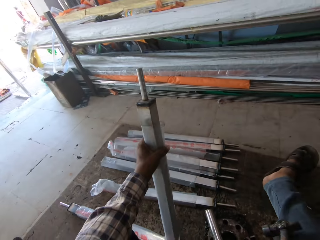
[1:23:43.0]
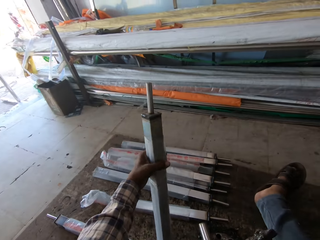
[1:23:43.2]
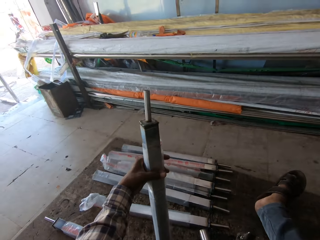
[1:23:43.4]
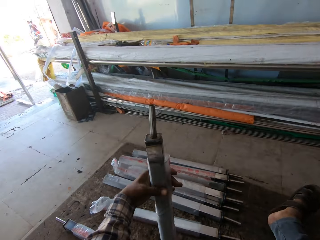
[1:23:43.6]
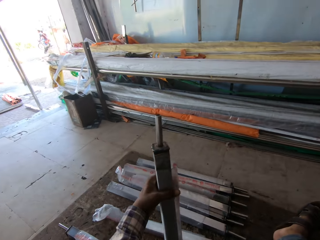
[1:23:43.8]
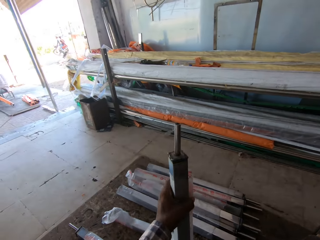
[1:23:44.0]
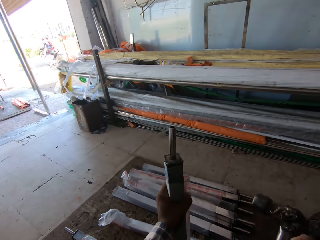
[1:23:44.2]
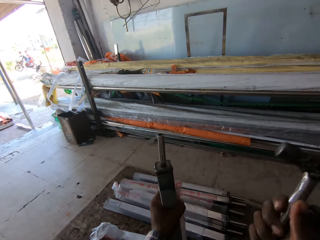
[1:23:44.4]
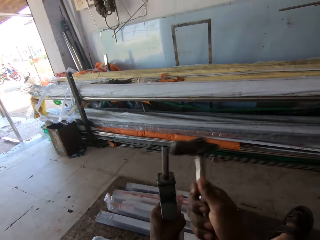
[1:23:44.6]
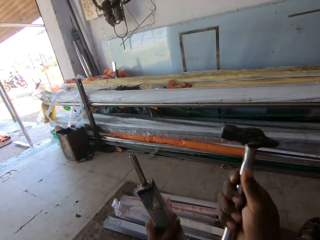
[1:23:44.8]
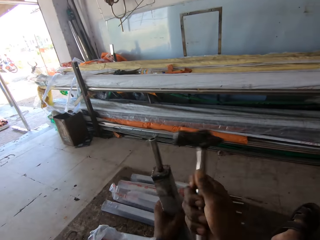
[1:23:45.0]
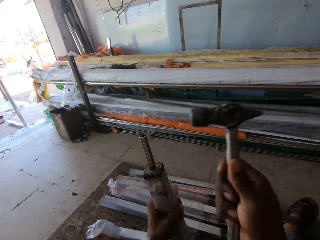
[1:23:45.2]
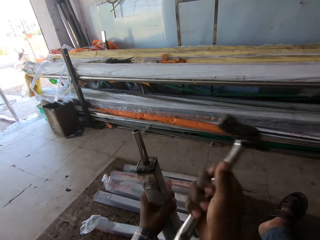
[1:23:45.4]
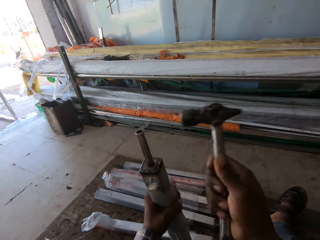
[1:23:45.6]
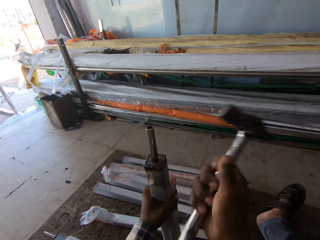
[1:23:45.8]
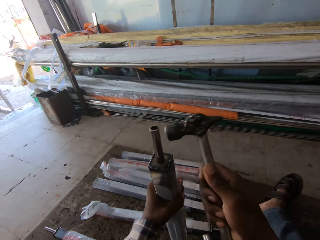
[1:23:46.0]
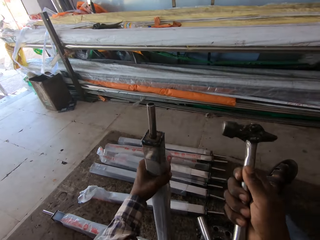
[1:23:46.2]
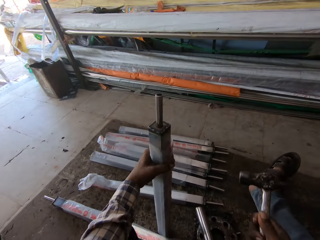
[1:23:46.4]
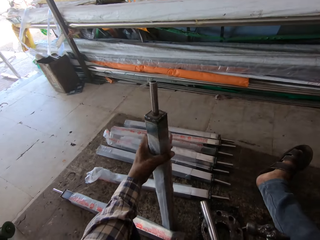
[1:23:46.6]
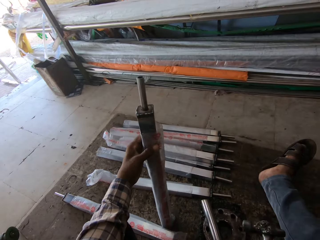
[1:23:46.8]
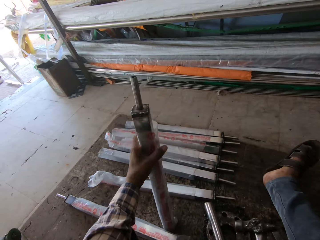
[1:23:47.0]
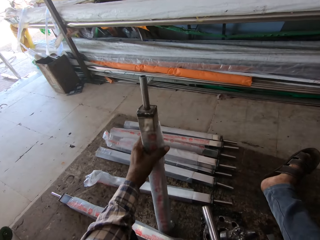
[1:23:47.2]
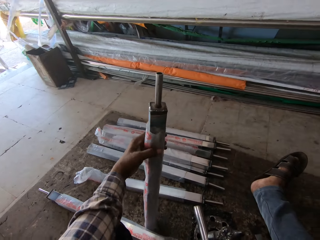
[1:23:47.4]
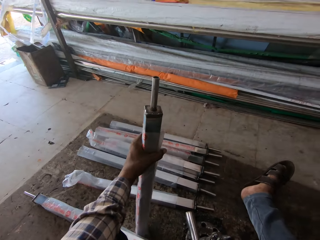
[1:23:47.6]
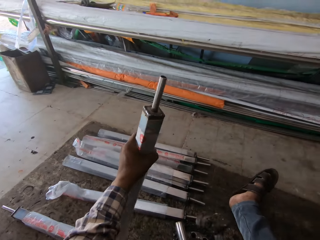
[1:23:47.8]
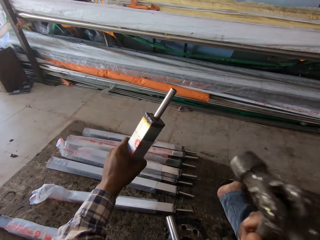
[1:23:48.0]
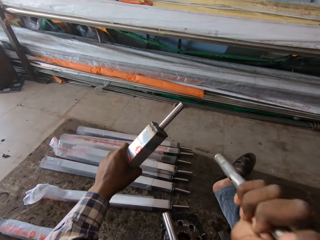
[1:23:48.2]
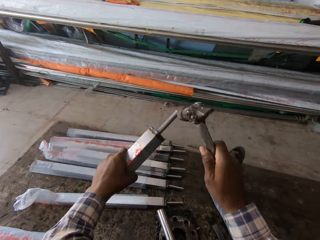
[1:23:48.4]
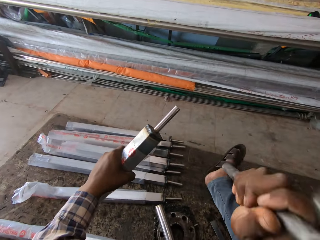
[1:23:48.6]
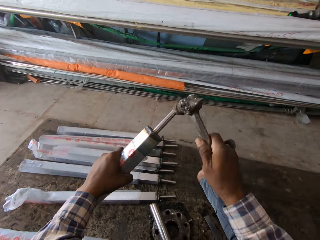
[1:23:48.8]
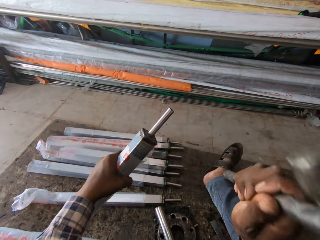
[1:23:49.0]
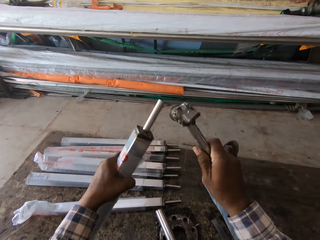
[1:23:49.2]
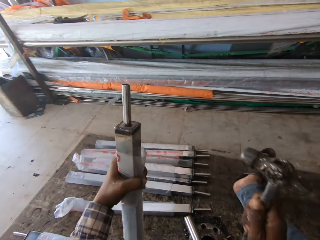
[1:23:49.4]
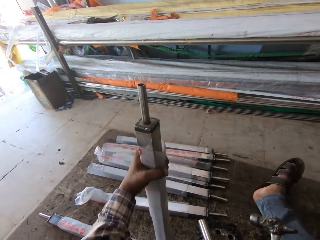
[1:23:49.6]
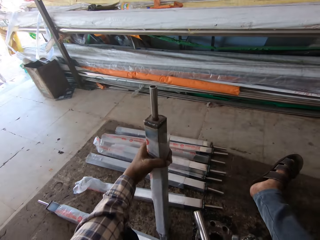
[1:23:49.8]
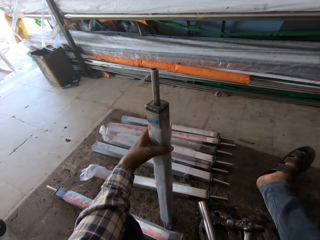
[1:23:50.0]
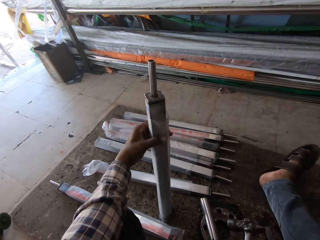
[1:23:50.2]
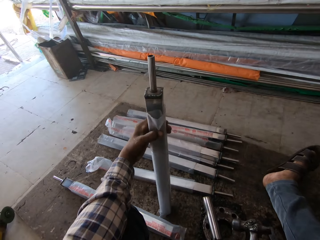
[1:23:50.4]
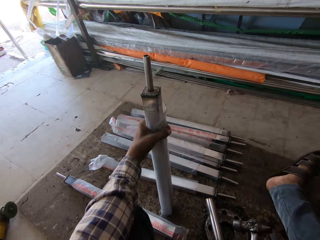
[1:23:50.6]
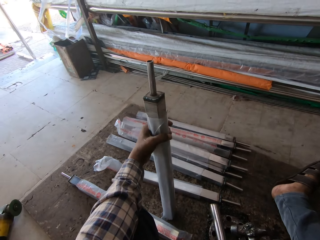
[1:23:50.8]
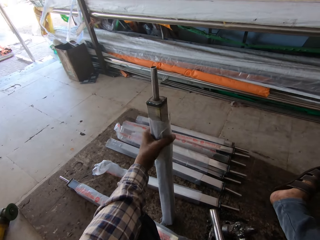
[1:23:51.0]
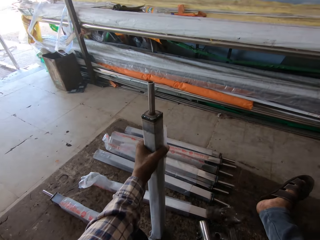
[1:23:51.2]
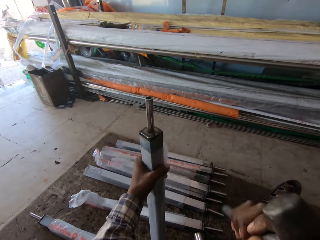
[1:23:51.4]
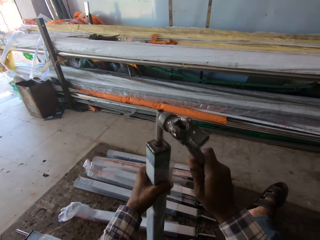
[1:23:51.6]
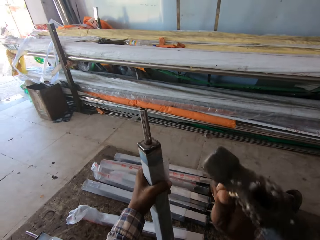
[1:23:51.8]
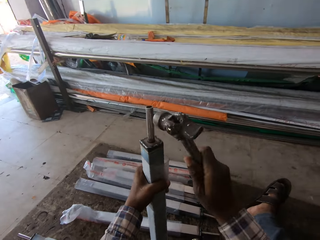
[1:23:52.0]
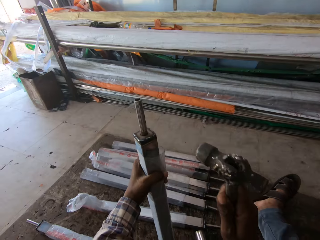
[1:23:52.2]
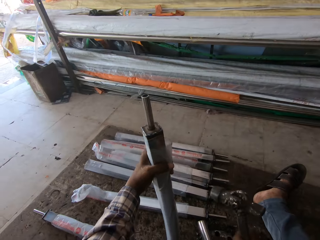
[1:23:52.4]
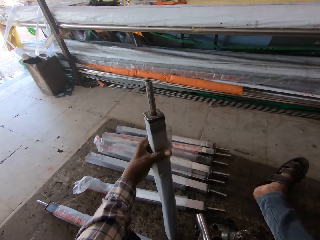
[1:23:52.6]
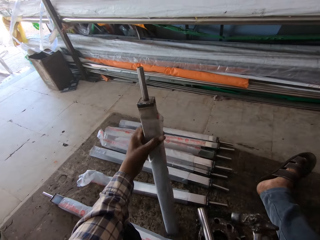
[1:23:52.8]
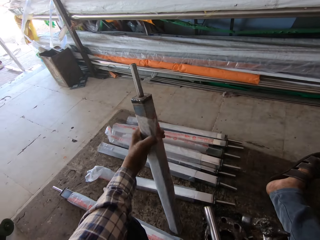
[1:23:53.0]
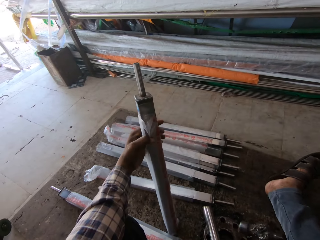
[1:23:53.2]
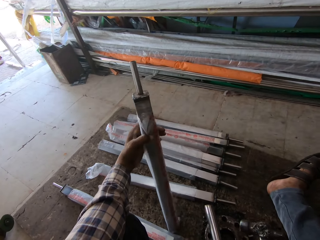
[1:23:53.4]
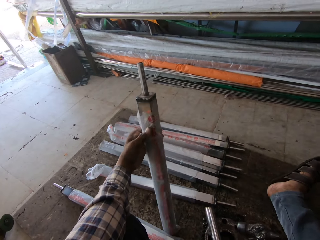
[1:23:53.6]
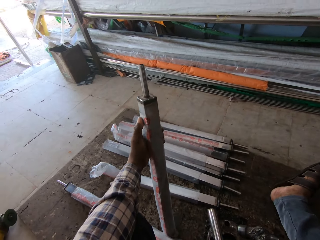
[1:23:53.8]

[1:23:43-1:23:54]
The camera wearer places the rectangular pipe in his left hand on the ground. He picks up the rod. He hits the rod with the hammer in his right hand. He adjusts the rectangular pipe in his left hand on the ground. He hits the rod with the hammer in his right hand. He adjusts the rectangular pipe in his left hand on the ground. He hits the rod with the hammer in his right hand.

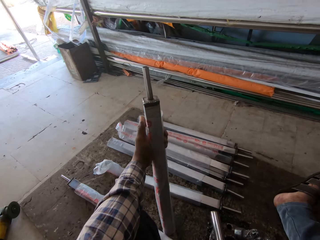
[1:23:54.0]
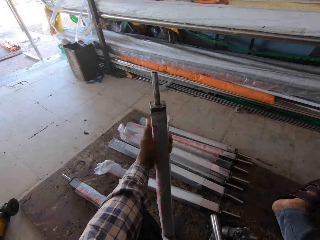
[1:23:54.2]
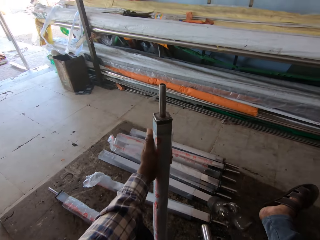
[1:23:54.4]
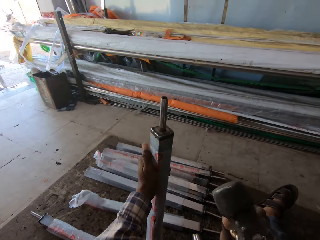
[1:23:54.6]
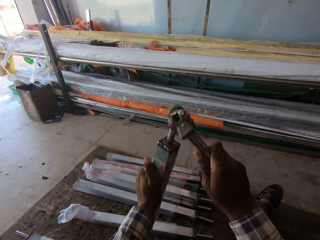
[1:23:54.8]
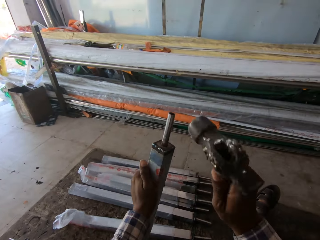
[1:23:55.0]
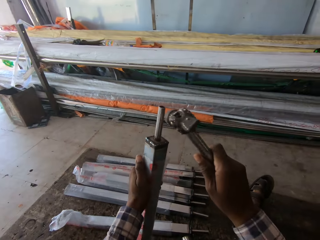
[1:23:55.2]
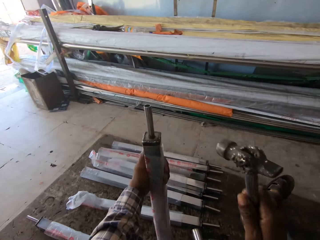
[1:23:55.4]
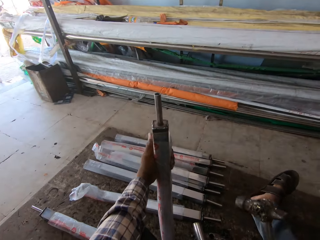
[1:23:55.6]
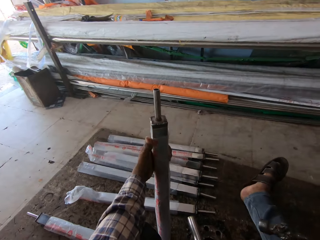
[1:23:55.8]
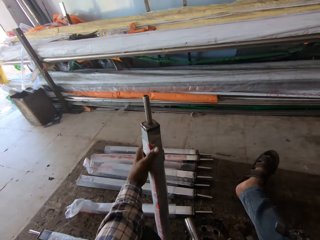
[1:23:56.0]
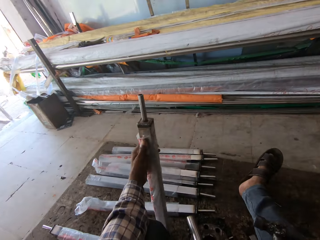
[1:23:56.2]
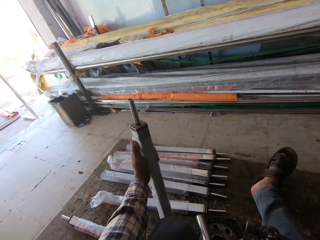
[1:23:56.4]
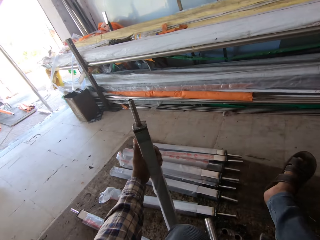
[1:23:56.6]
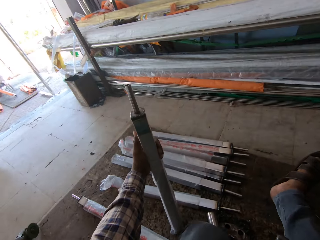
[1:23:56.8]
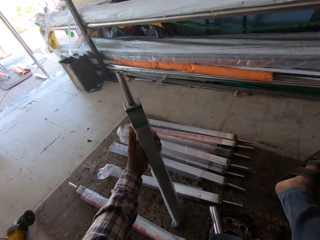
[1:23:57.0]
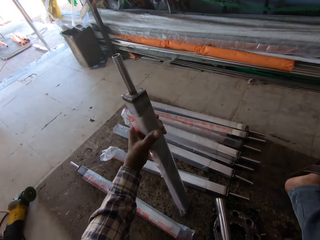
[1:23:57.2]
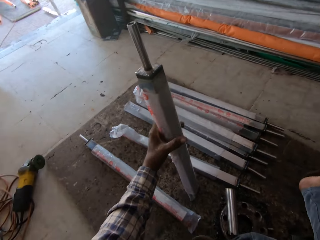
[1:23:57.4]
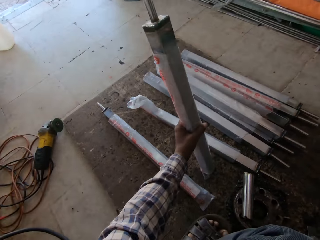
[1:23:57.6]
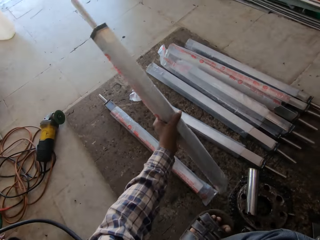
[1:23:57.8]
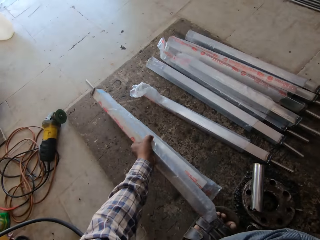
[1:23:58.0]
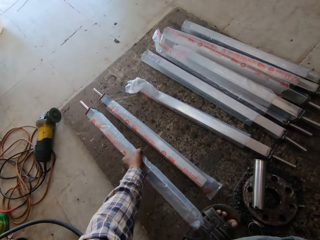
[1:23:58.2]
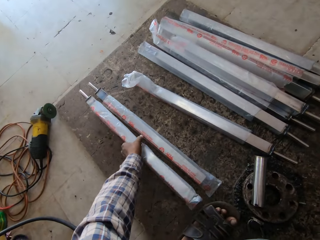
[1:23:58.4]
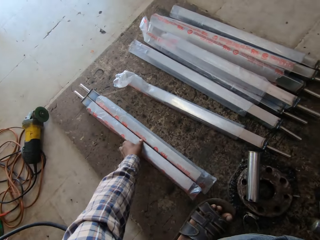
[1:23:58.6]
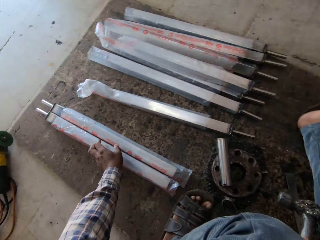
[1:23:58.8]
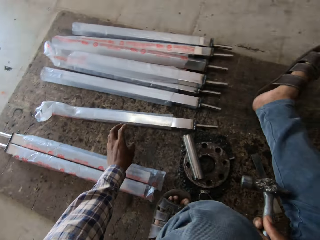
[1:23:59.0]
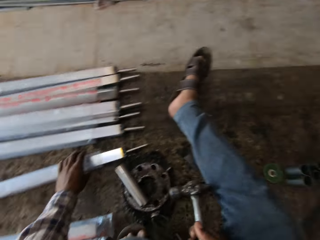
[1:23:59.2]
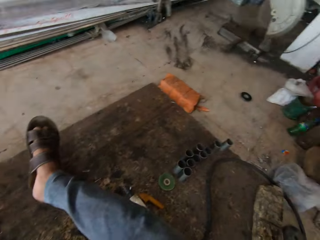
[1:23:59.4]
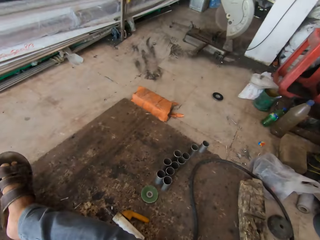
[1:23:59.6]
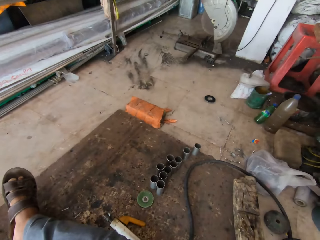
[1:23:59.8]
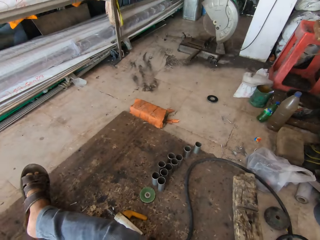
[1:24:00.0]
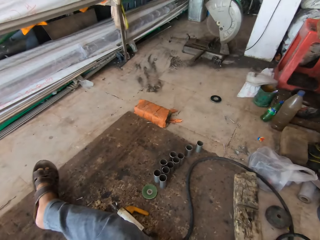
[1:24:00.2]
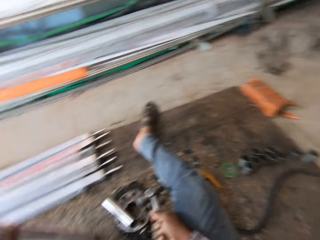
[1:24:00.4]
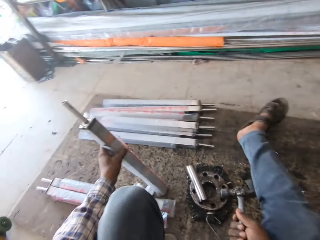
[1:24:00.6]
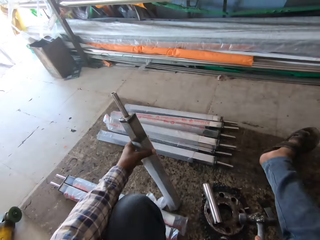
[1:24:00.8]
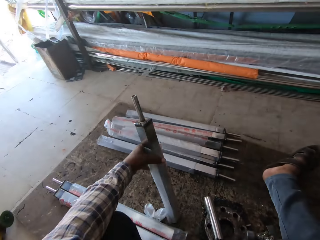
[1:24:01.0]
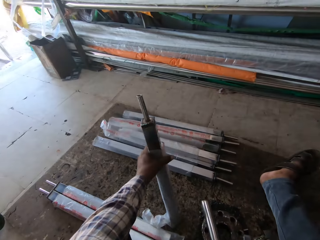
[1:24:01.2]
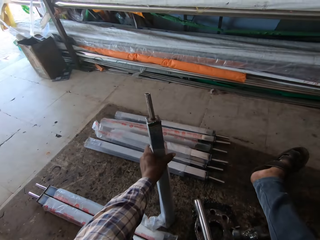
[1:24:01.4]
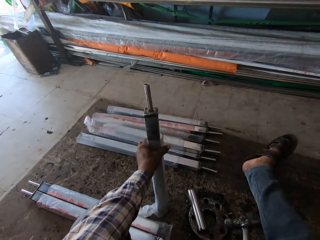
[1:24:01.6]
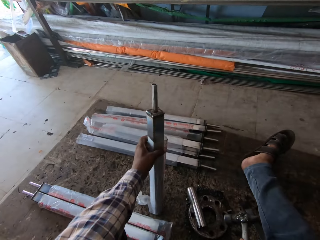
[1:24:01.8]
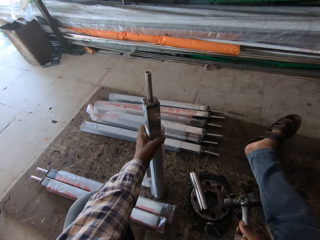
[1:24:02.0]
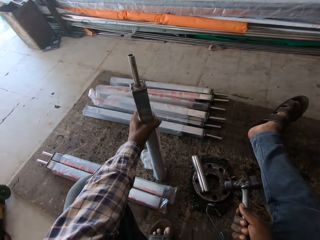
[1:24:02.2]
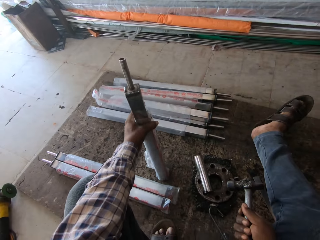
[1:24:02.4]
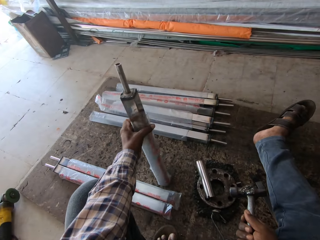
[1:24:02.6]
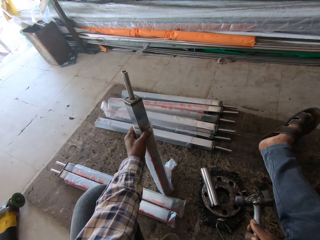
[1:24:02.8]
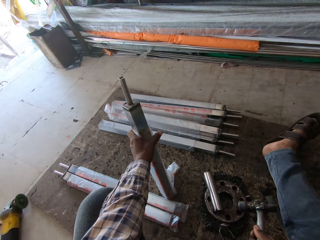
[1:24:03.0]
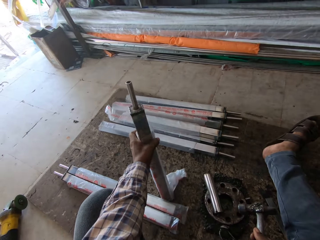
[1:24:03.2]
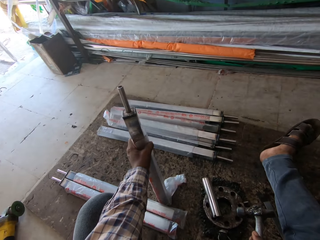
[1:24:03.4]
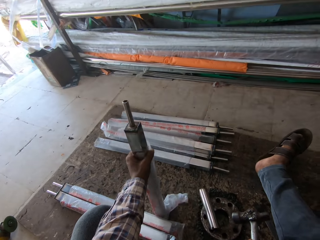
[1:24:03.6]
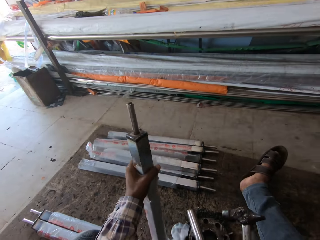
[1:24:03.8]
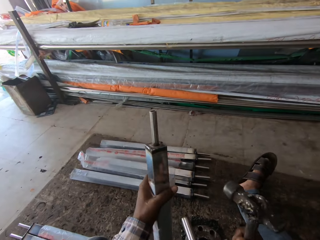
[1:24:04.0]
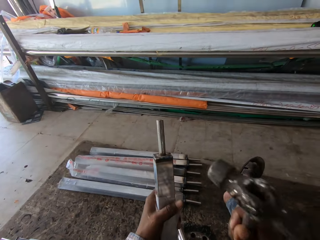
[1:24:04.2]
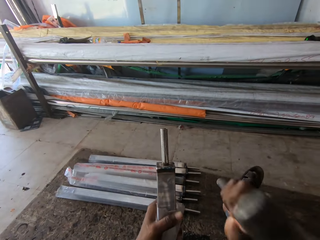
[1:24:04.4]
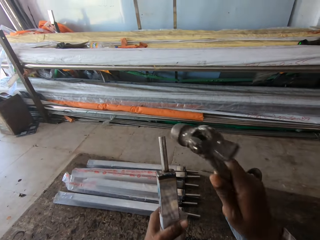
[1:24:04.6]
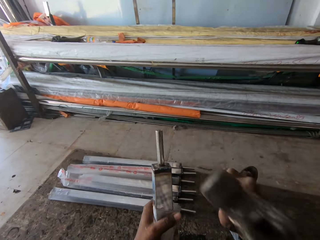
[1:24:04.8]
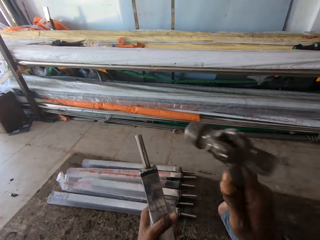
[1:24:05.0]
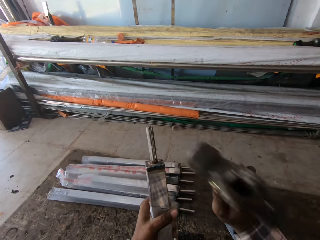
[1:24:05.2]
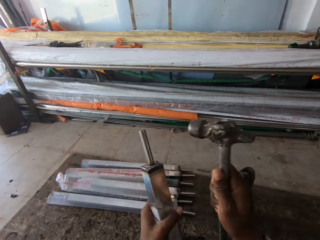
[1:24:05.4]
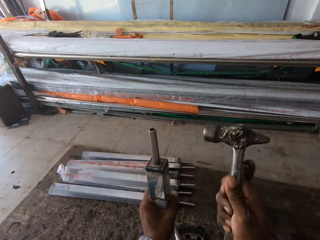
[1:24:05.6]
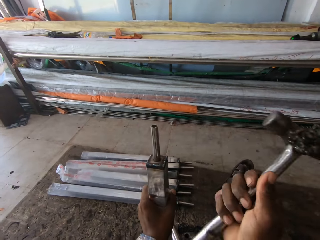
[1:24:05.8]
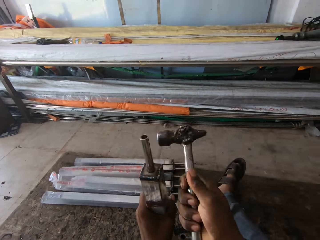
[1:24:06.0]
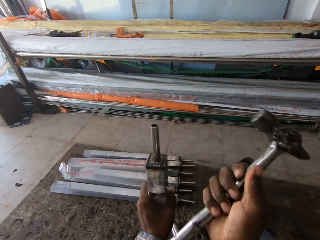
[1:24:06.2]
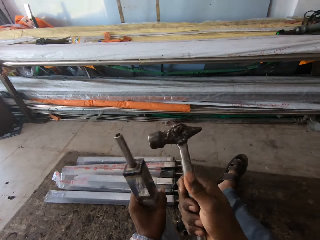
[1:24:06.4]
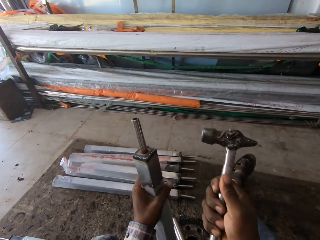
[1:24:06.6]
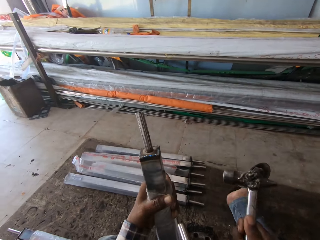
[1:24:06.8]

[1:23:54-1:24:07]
The camera wearer adjusts the rectangular pipe in his left hand on the ground. He hits the rod with the hammer in his right hand. He adjusts the rectangular pipe in his left hand on the ground. He drops the rectangular pipe in his left hand on the ground. He picks up the rod. He stands a rectangular pipe in his left hand on the ground. He hits the rod with the hammer in his right hand.
